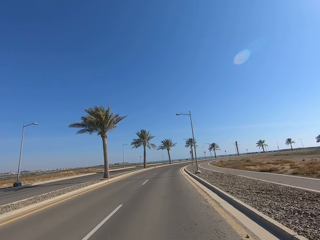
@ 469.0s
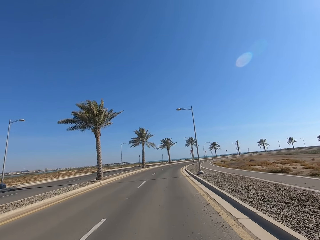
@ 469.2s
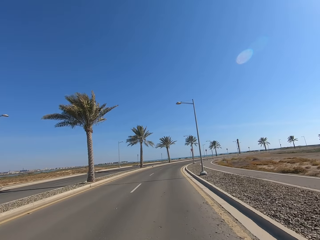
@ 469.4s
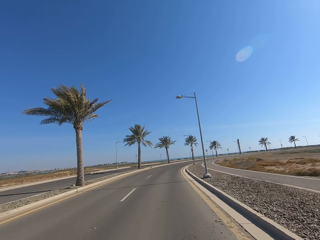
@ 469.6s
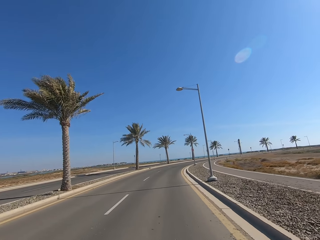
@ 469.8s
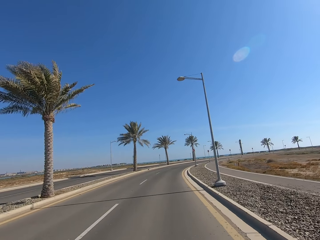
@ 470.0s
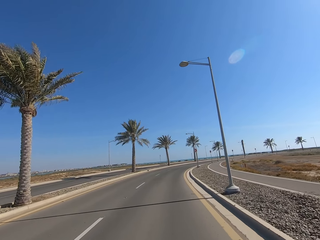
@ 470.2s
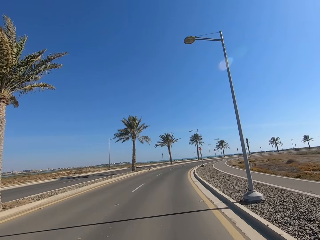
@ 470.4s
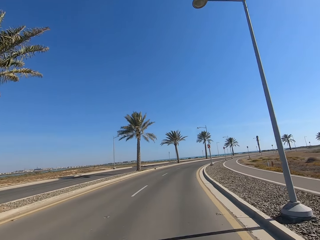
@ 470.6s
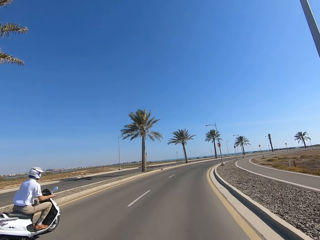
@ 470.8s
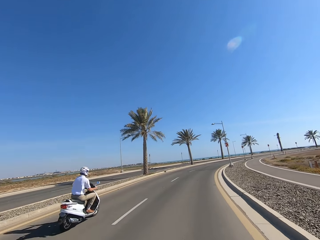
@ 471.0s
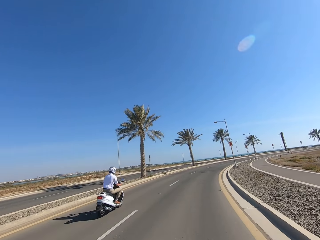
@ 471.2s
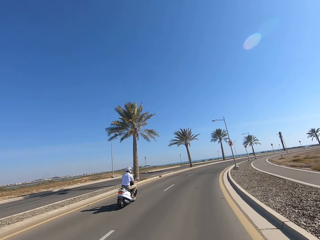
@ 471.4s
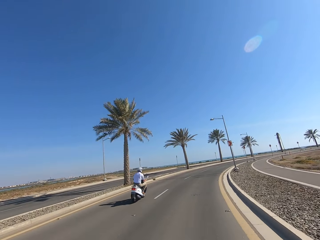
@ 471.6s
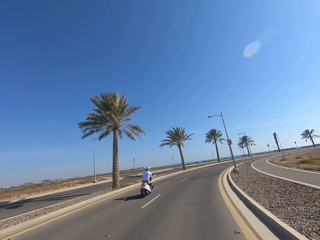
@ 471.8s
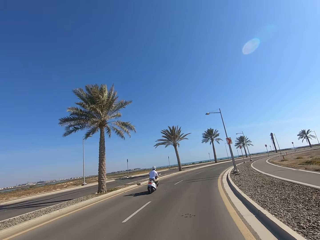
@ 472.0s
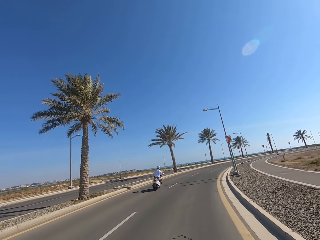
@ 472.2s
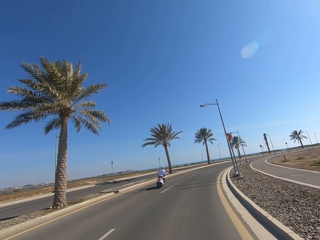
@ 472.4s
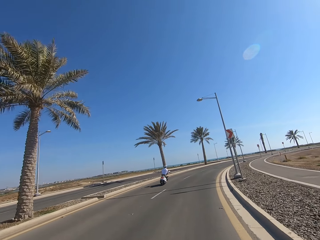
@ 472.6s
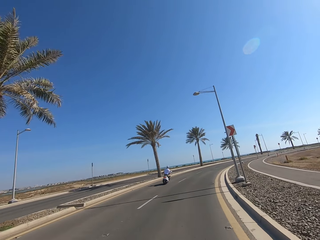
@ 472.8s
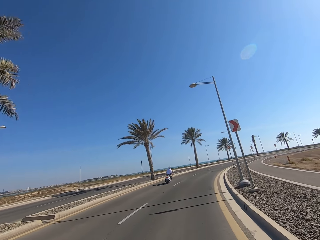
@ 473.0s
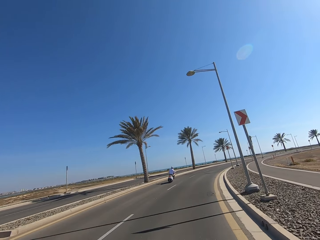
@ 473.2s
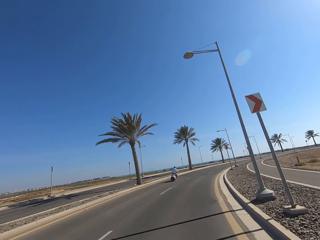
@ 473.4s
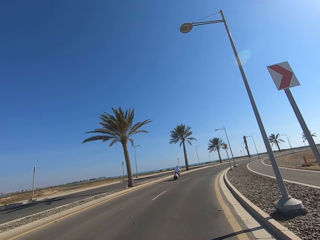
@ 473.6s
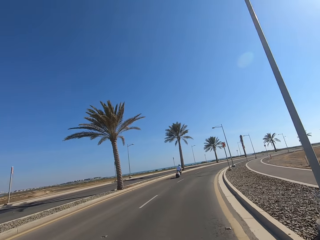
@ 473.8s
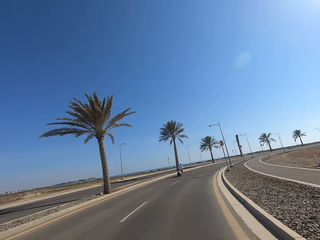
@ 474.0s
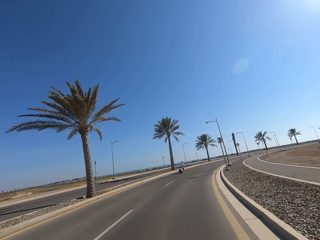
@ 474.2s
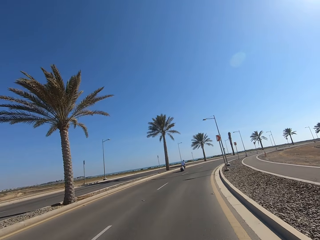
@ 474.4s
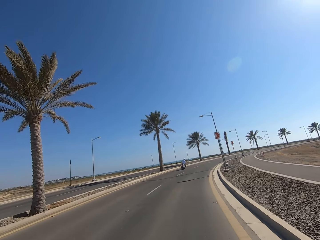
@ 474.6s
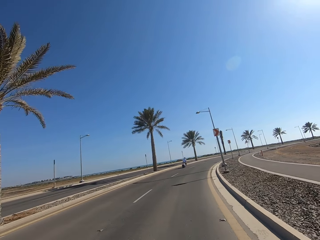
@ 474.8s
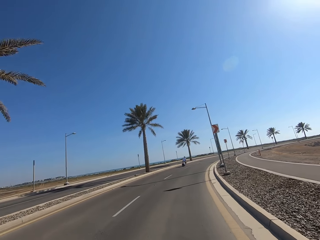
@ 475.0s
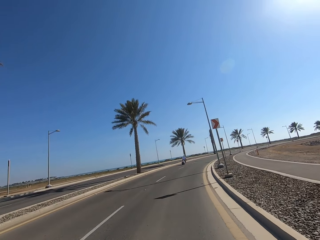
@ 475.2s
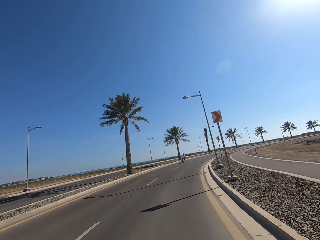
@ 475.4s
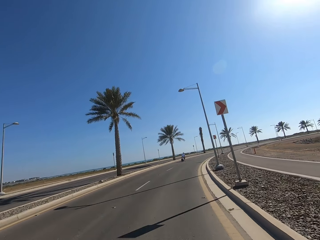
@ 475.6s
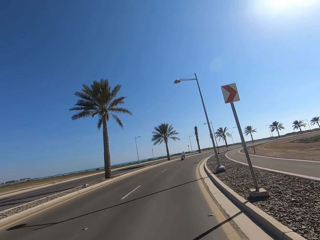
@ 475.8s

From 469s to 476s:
A man rides a motorcycle past the camera wearer.

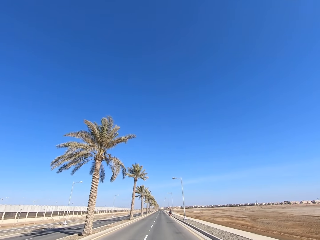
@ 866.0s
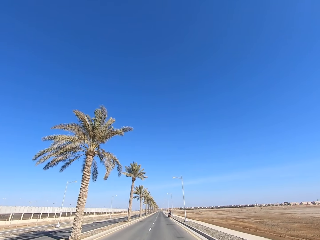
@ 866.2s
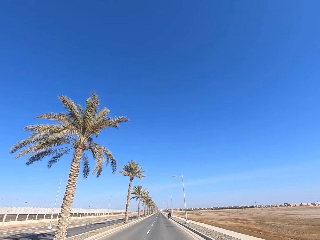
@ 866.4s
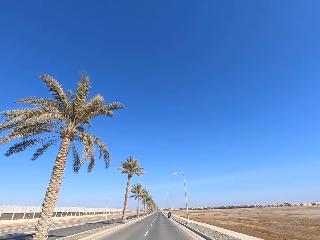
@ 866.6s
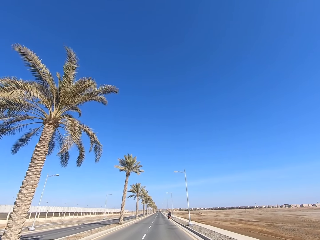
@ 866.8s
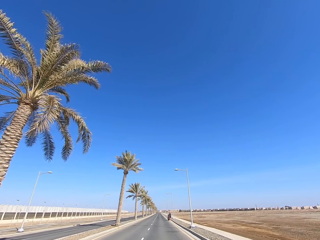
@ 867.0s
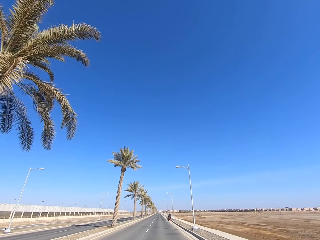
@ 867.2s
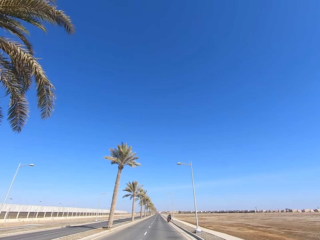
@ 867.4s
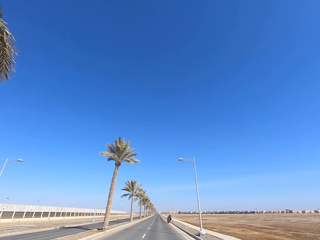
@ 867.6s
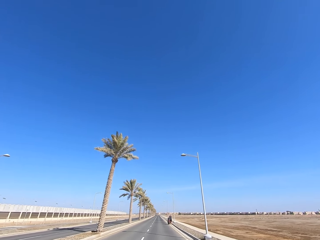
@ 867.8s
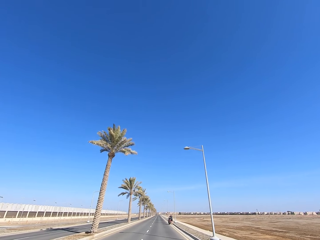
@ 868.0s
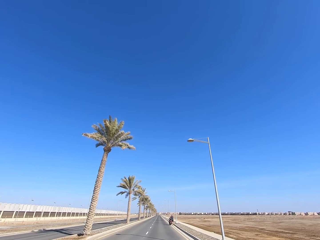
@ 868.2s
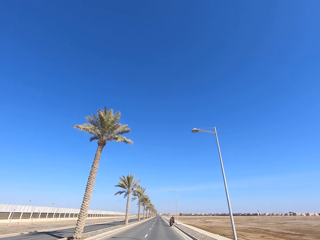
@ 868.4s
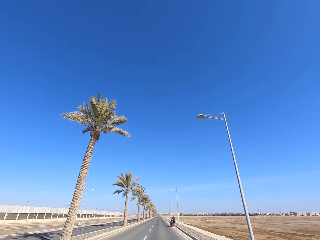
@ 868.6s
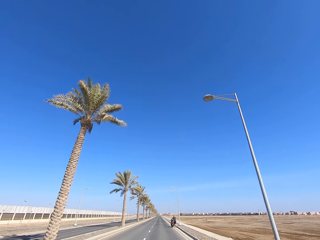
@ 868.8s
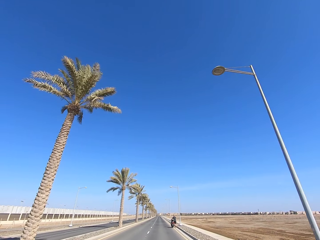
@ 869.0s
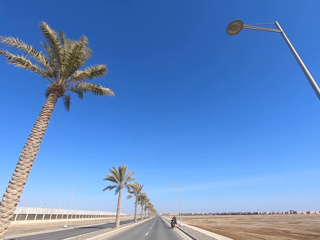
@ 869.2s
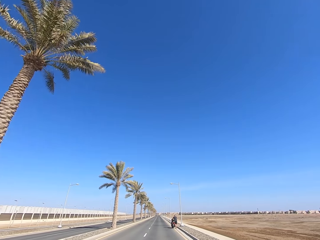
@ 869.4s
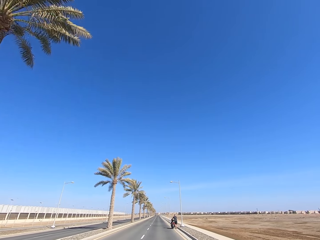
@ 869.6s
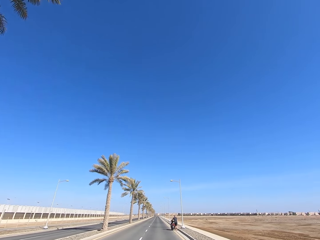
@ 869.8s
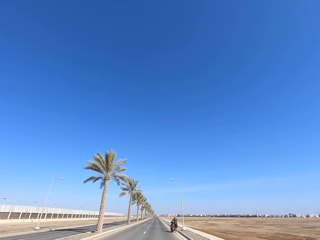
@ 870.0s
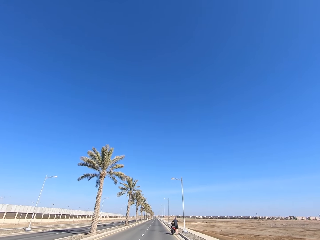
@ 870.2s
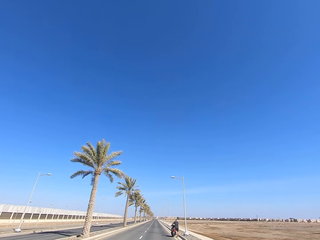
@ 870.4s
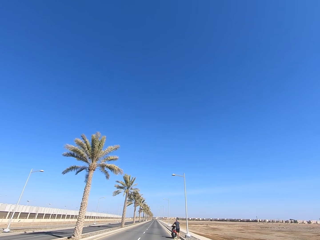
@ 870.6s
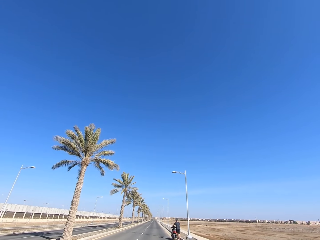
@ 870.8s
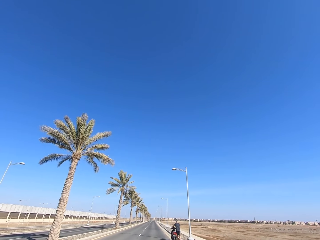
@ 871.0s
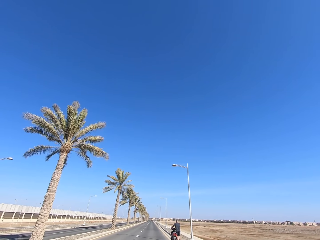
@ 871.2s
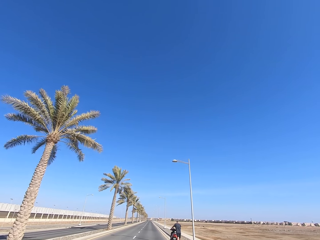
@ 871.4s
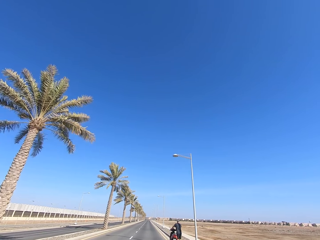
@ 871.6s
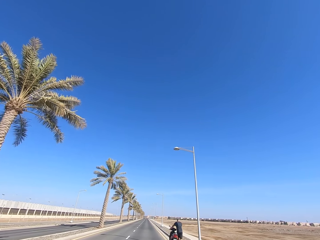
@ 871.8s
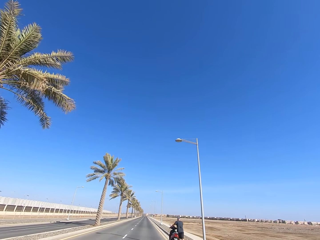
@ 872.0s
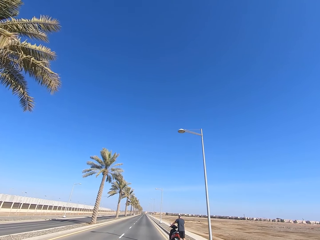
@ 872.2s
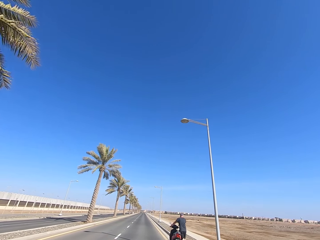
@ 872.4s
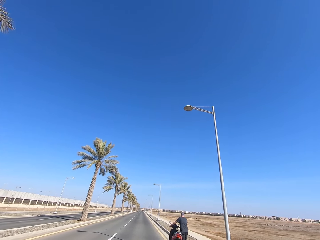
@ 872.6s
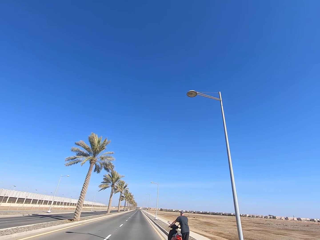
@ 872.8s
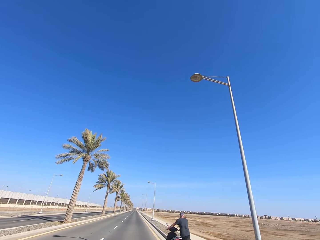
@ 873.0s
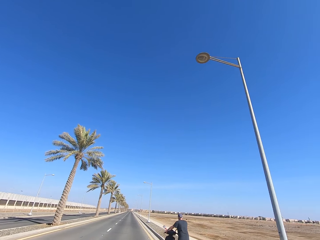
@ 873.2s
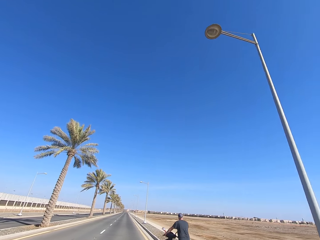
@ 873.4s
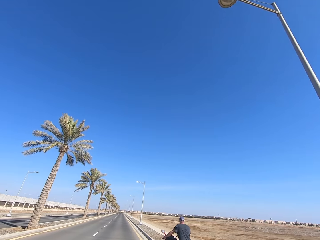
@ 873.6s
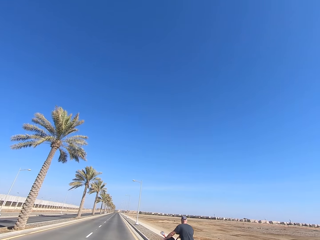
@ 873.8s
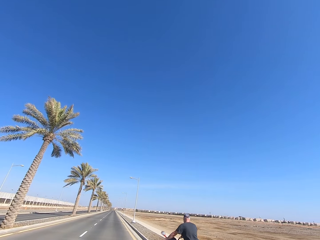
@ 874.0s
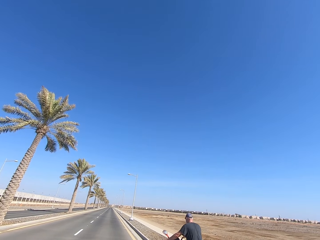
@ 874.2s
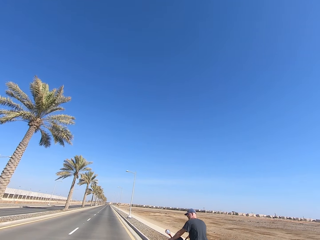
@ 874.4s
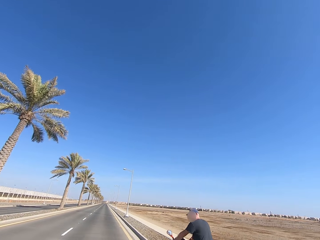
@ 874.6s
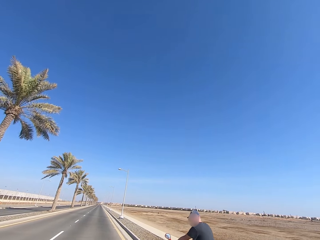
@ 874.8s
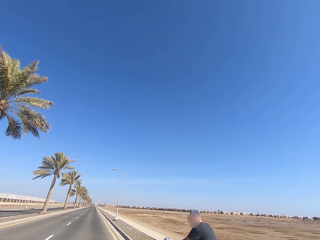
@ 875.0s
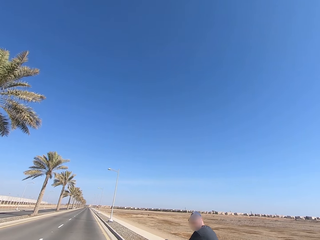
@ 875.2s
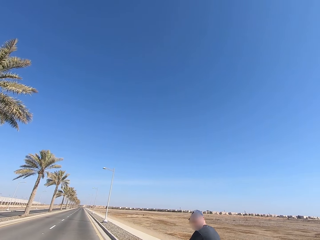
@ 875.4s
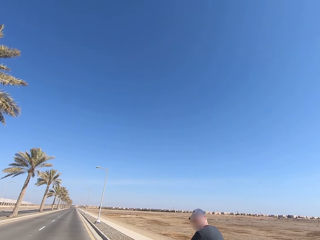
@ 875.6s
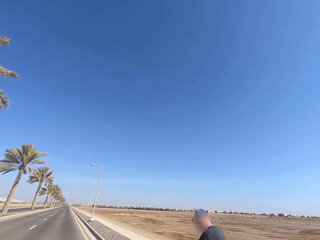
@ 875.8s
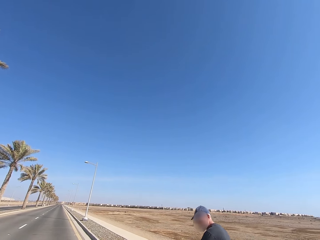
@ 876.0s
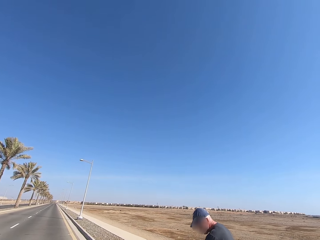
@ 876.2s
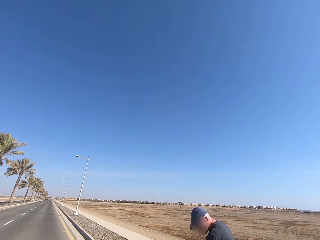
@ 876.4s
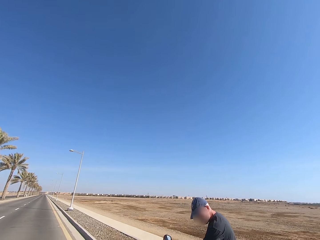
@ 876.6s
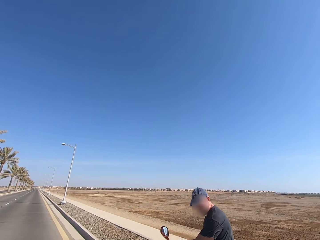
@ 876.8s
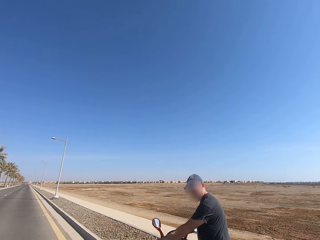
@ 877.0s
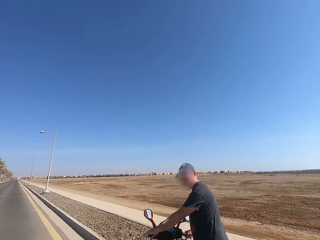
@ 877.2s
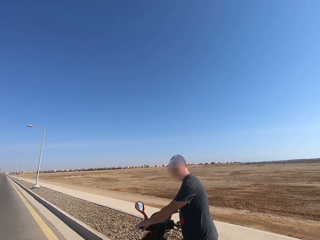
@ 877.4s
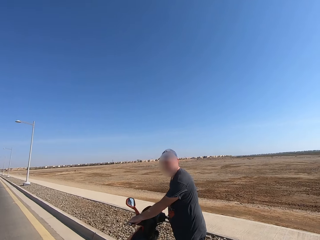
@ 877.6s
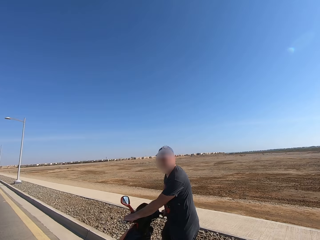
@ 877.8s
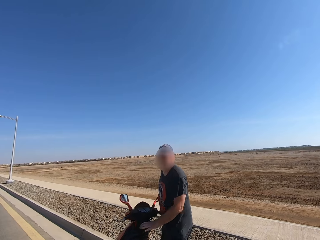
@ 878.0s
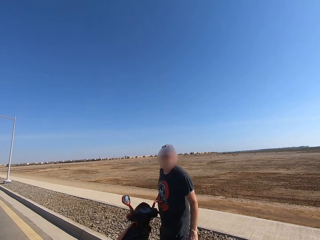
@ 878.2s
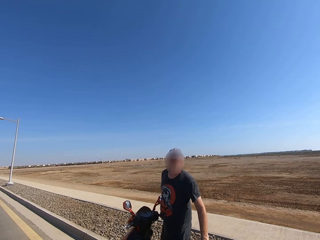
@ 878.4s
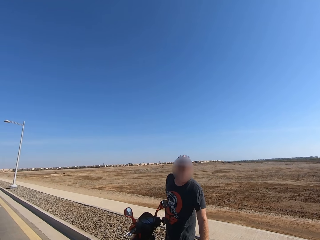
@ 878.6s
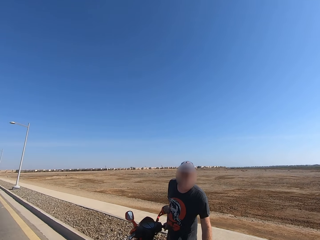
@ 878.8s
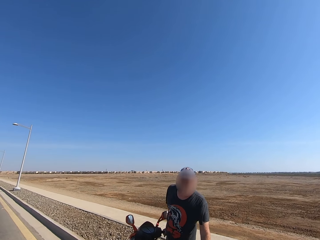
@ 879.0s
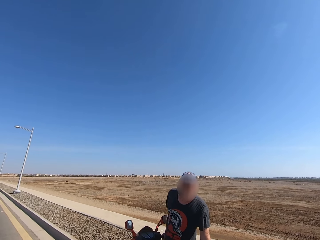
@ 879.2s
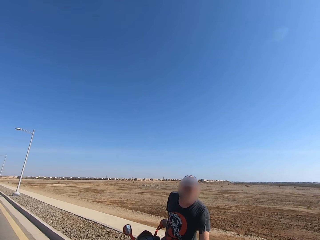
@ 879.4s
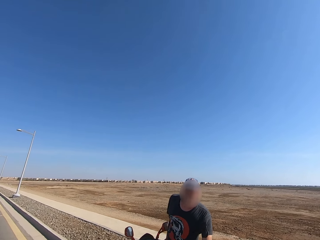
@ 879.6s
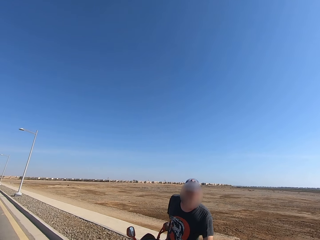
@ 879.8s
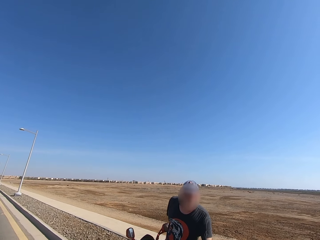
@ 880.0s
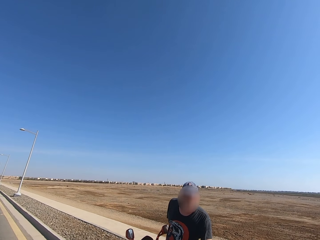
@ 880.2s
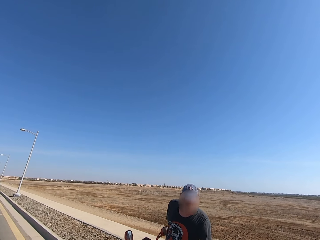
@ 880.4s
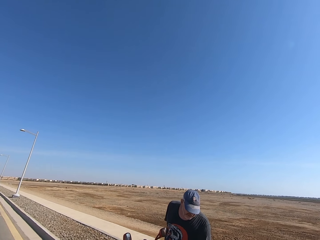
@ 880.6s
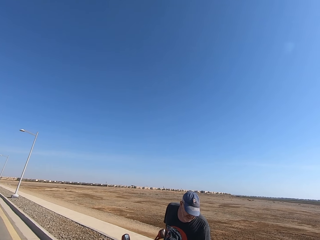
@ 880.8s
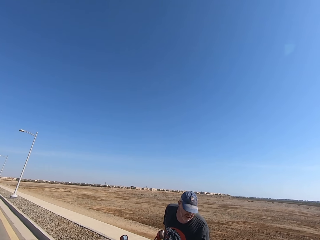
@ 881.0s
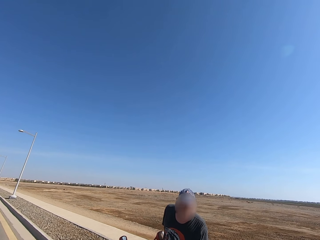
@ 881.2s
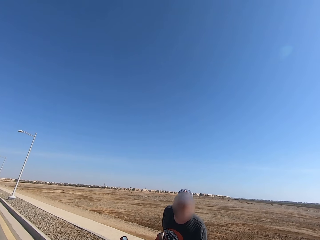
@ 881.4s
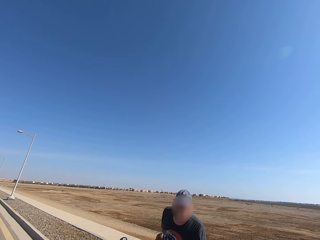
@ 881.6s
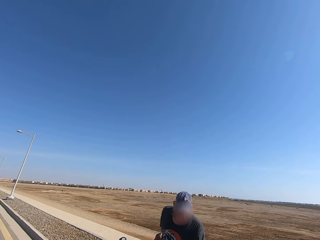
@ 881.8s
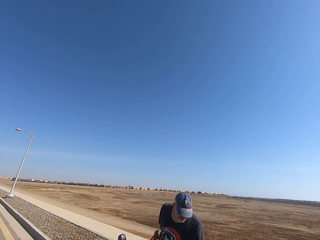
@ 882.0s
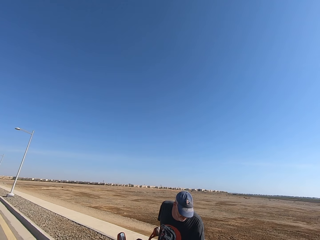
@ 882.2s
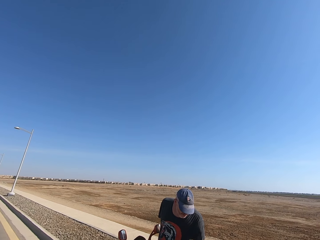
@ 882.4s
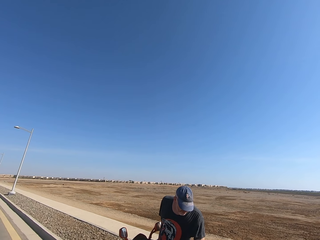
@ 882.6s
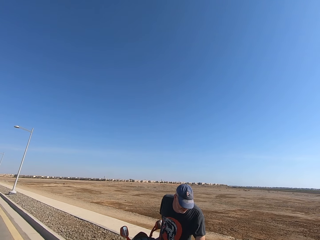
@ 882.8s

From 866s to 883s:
A man pushes a motorbike along the road. The man stands in front of the camera wearer with his motorcycle in both hands. The man looks behind and touches the motorbike seat.
